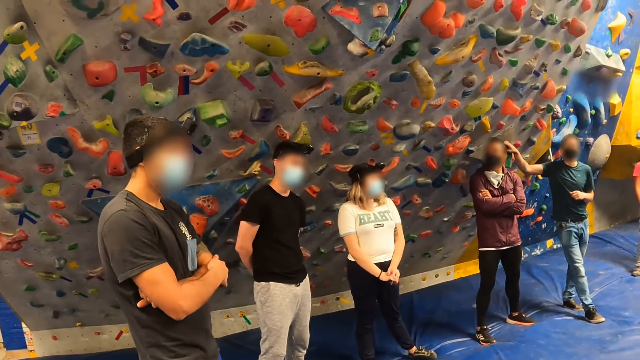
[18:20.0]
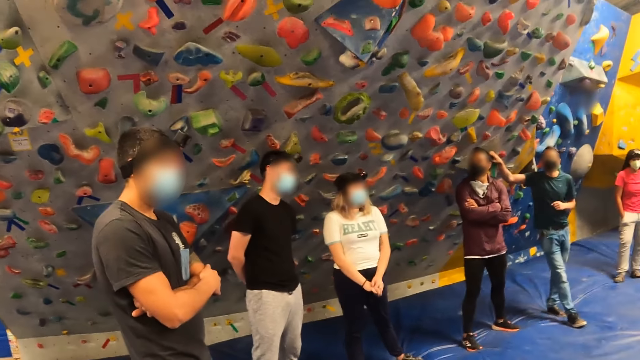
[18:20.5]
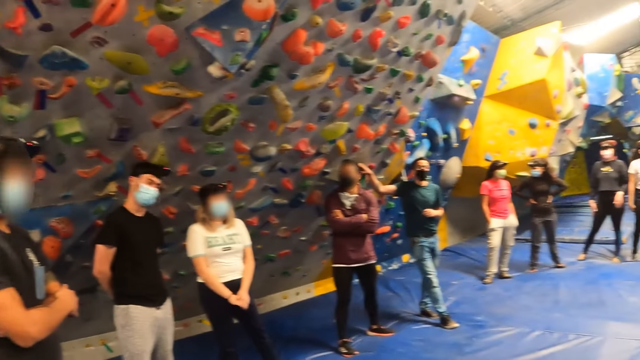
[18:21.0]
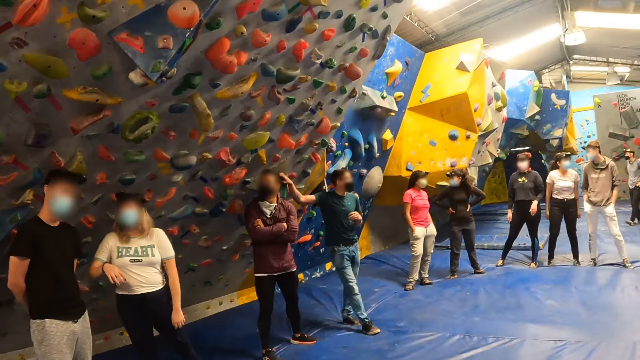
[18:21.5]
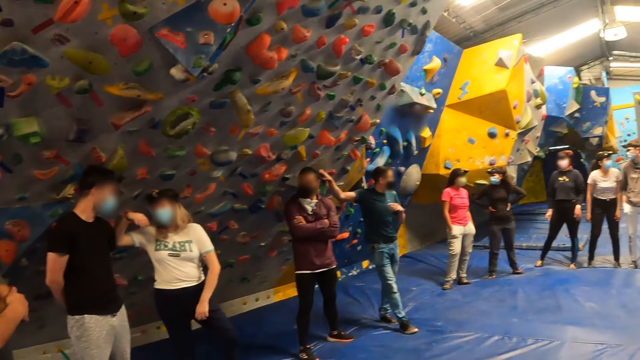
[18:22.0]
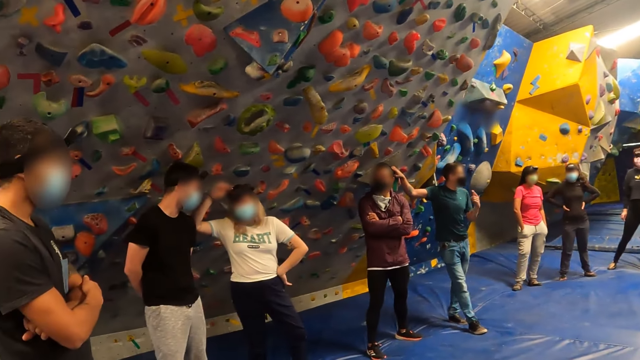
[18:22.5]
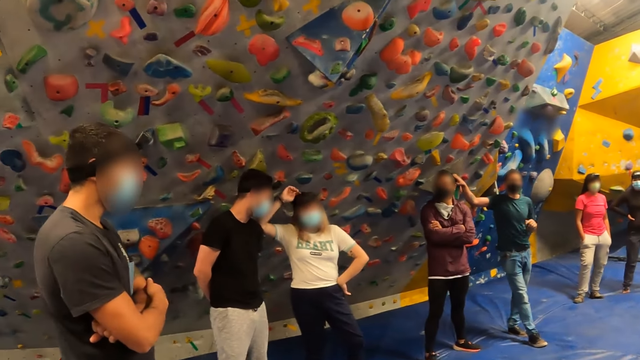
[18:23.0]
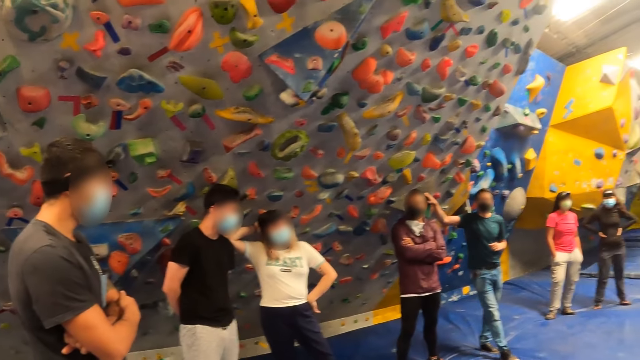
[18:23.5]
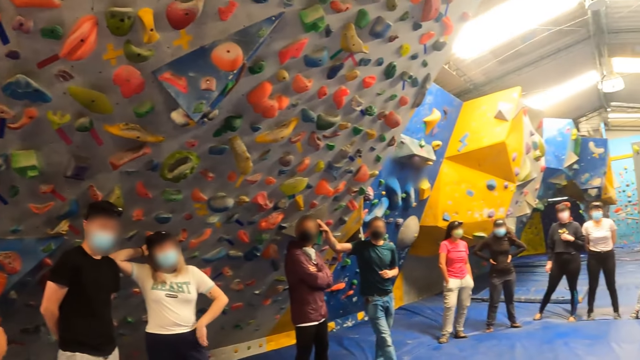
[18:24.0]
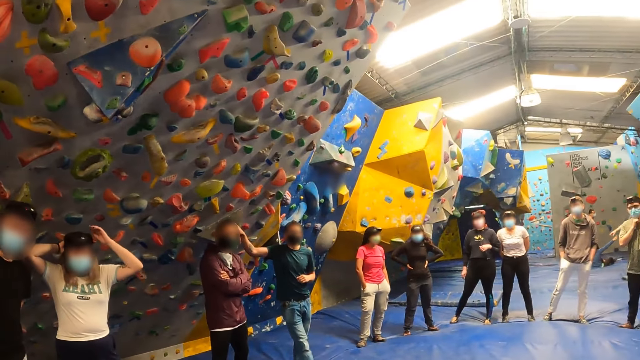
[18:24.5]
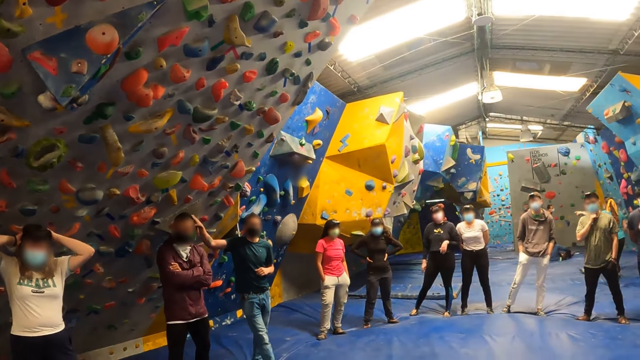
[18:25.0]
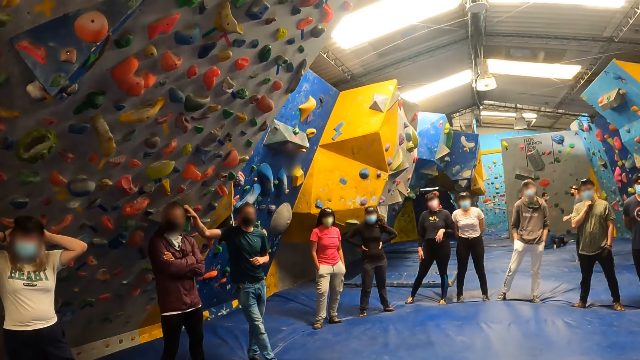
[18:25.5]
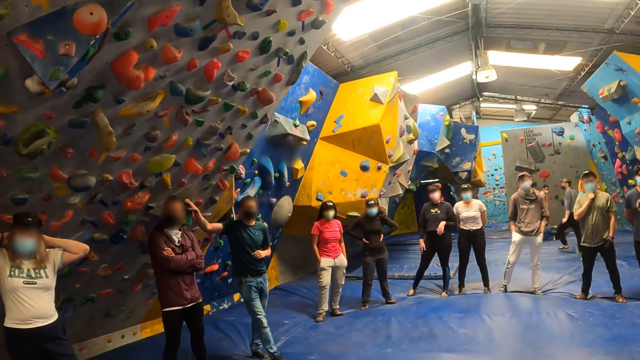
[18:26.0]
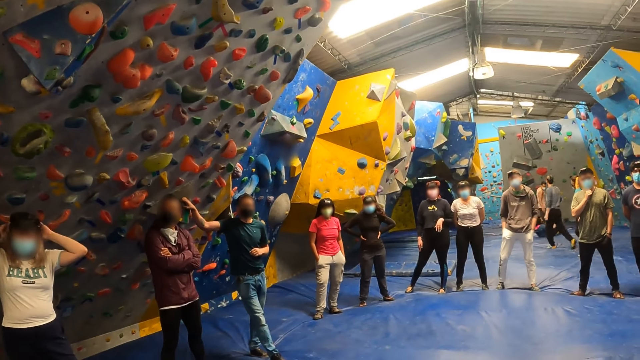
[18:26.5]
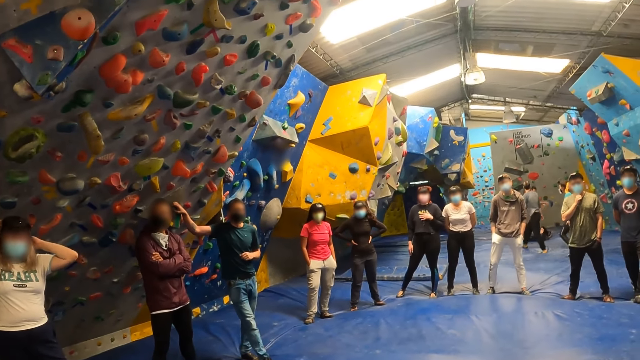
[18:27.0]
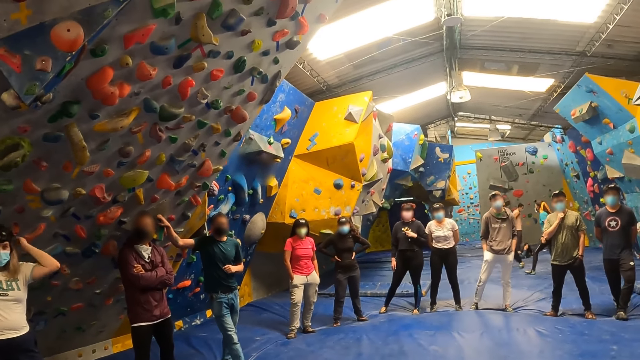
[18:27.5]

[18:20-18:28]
A woman adjusts her hair with her hands.

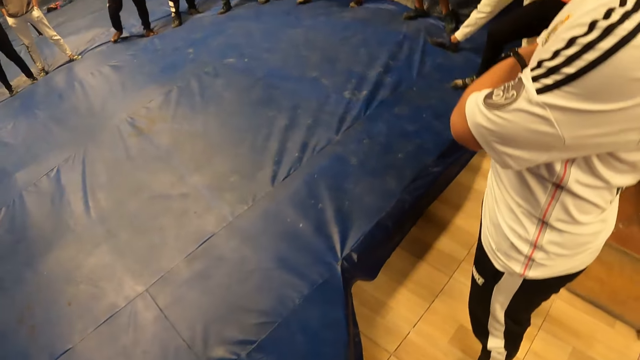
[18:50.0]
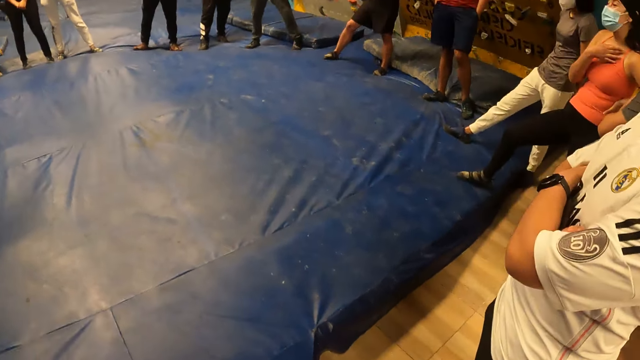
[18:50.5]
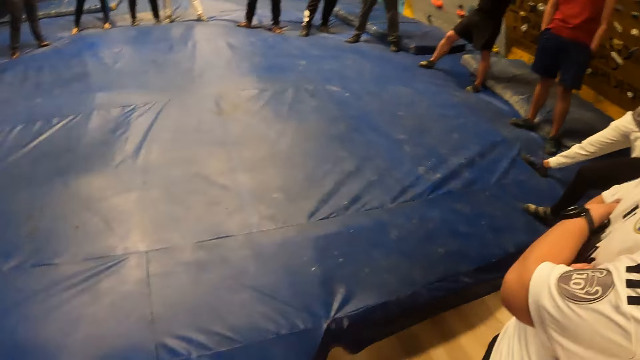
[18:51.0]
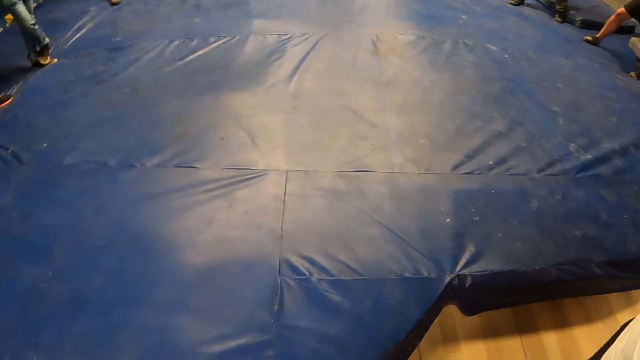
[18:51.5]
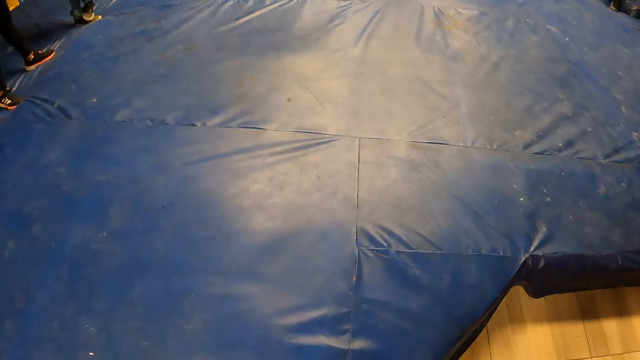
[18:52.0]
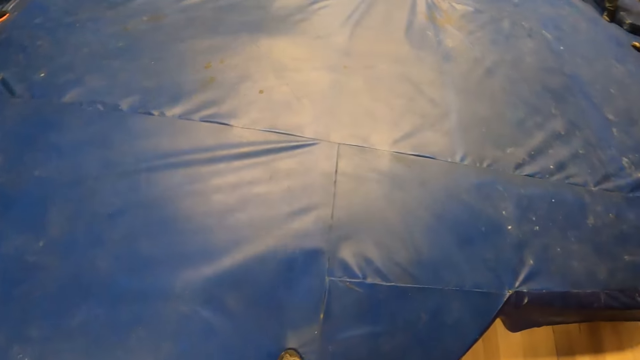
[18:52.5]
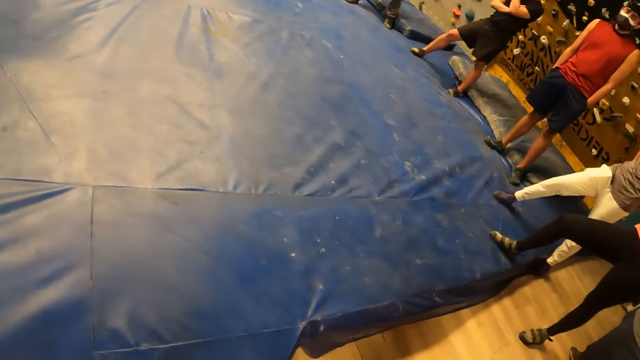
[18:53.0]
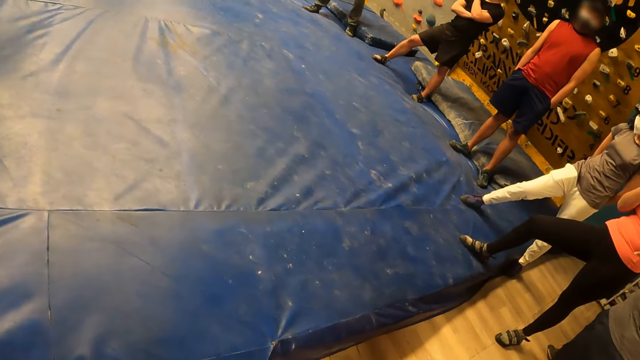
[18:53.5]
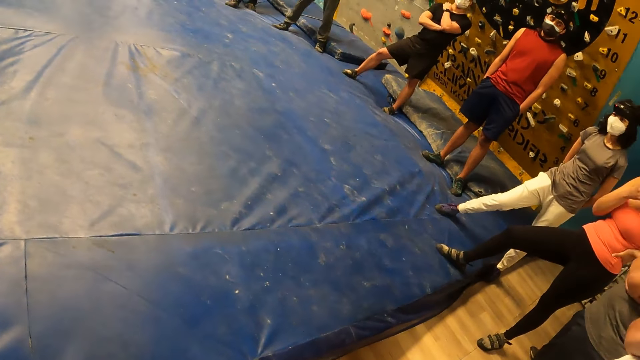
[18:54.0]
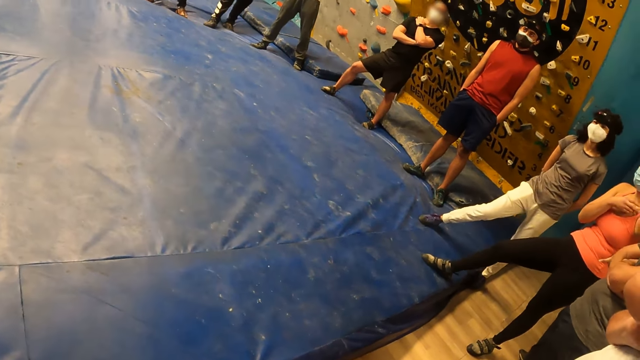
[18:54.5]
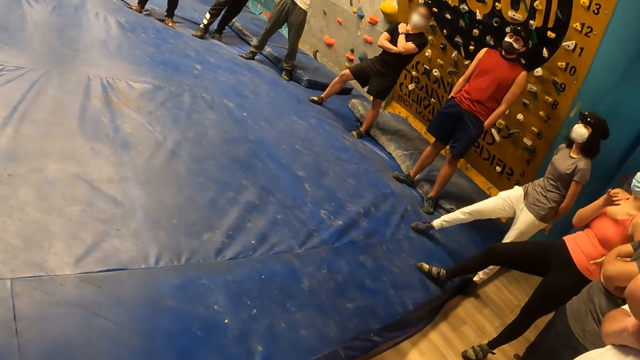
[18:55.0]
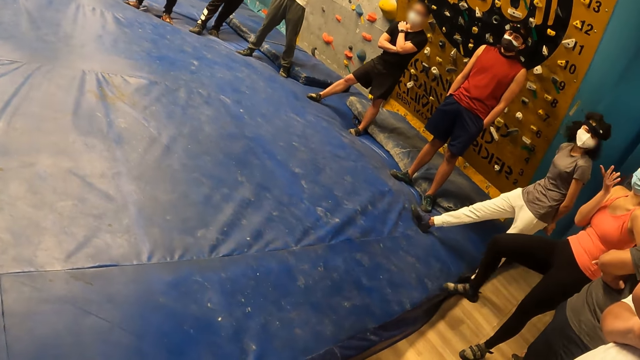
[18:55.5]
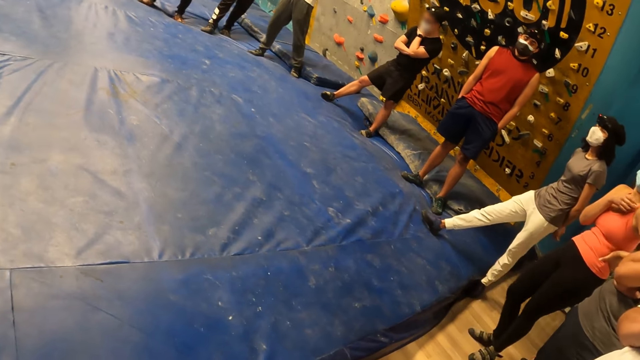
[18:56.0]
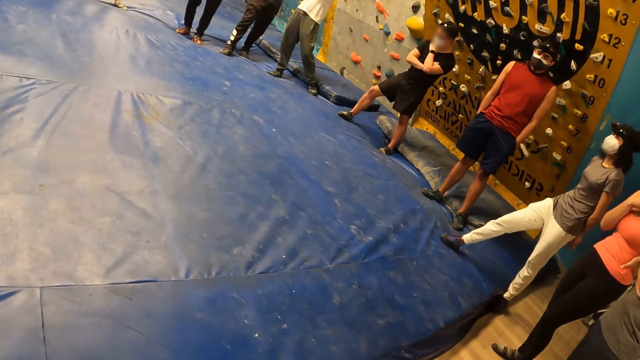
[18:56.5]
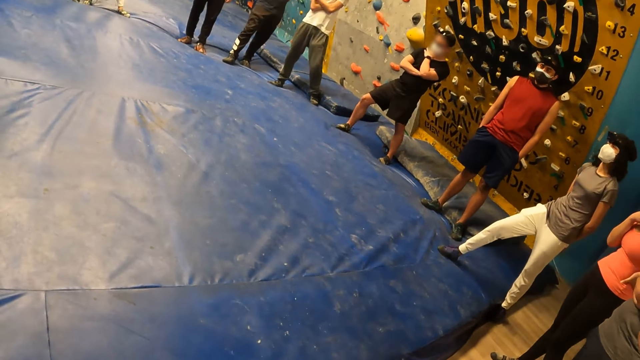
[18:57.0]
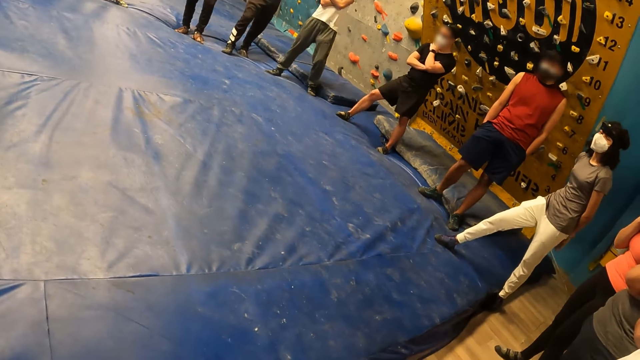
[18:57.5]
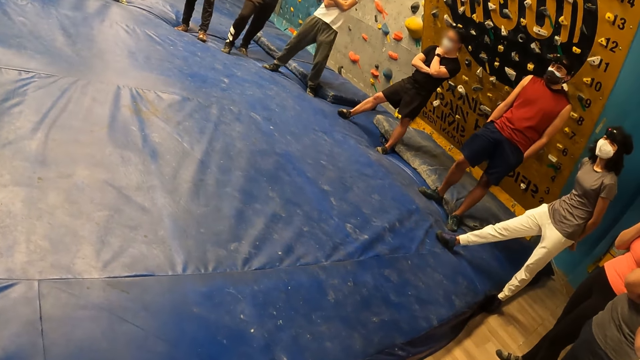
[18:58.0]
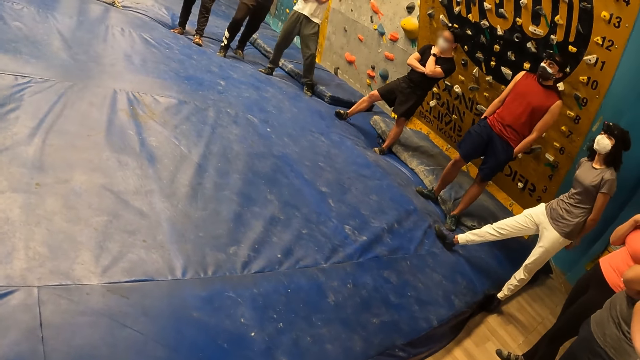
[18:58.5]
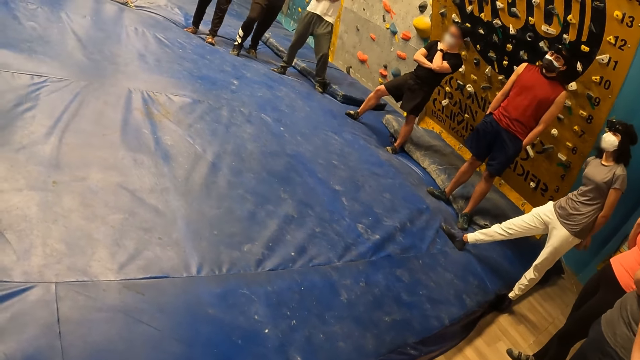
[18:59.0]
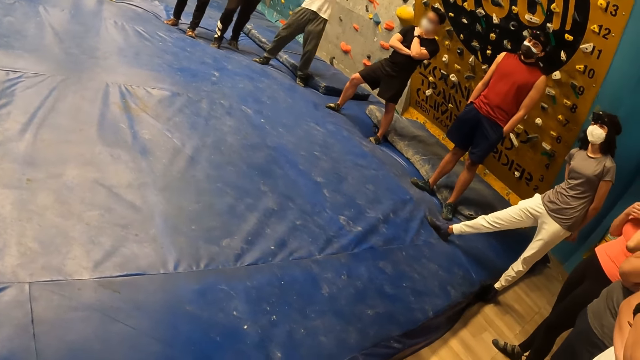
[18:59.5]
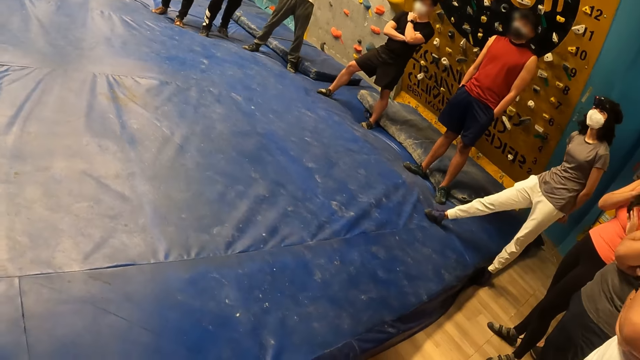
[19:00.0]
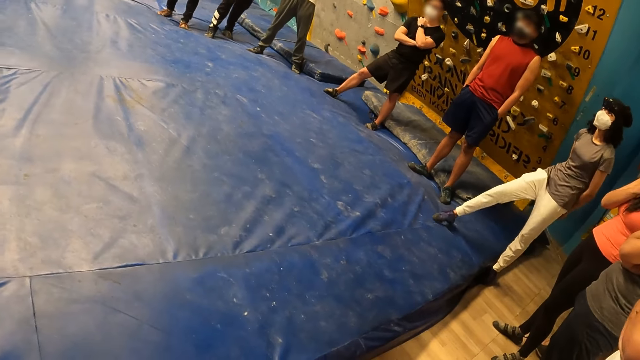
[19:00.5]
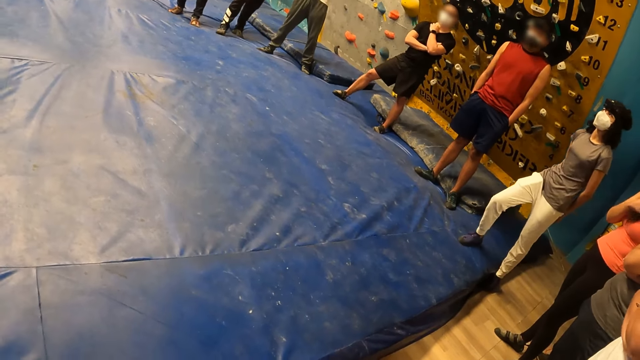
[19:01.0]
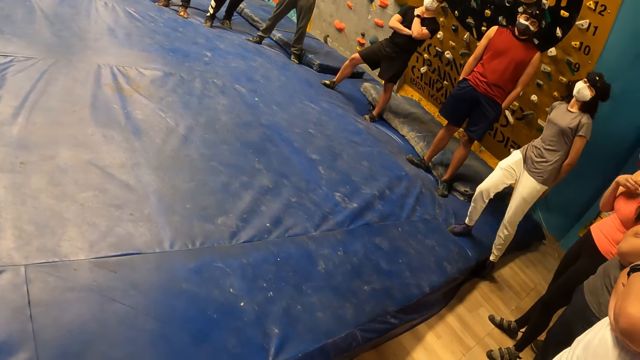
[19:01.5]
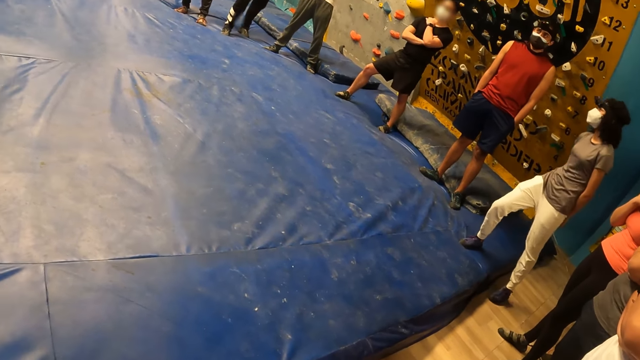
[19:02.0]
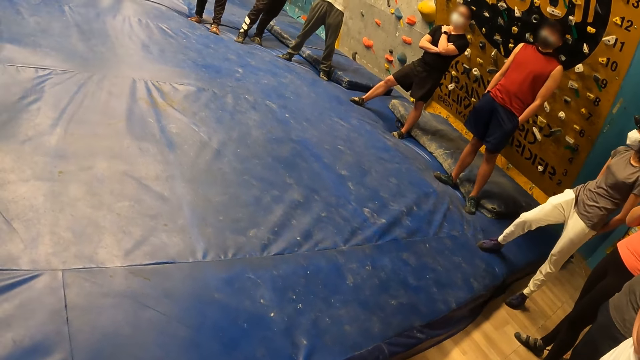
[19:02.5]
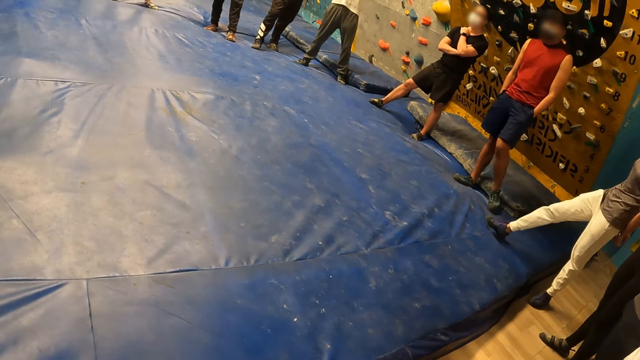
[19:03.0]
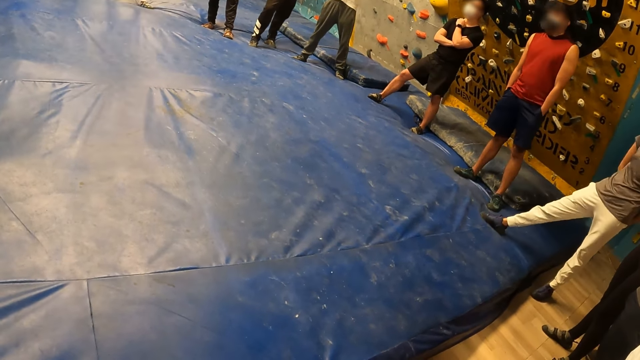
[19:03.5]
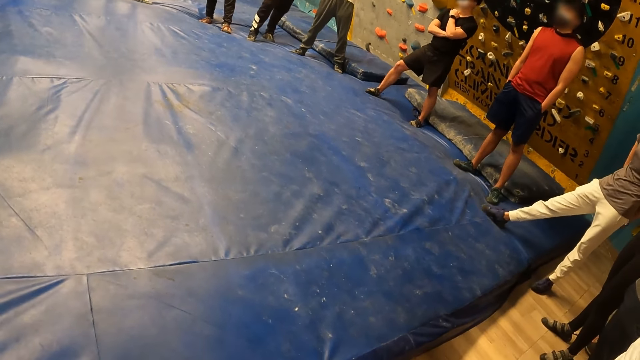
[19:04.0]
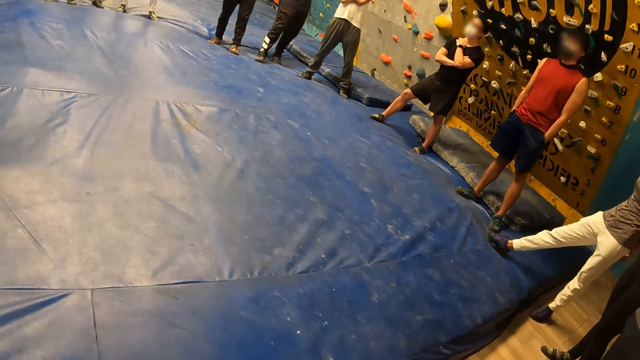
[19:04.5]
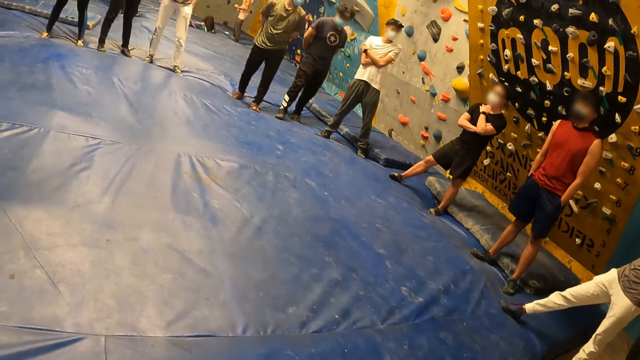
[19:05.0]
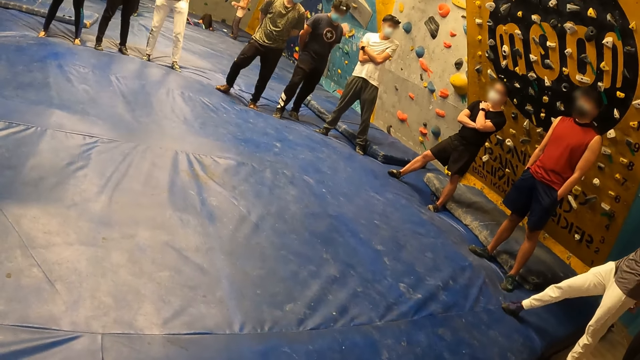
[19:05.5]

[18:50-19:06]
The camera wearer steps on a blue mat.
